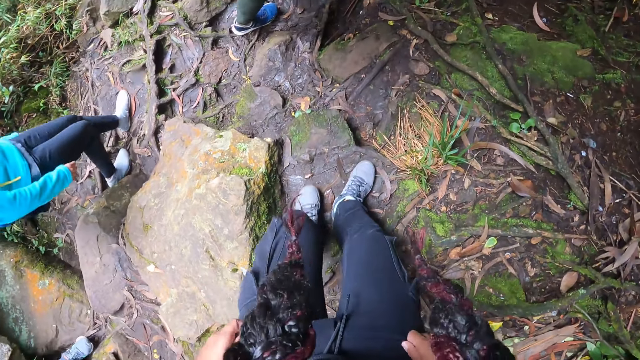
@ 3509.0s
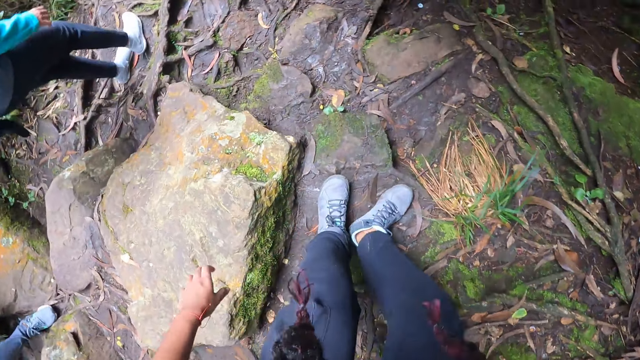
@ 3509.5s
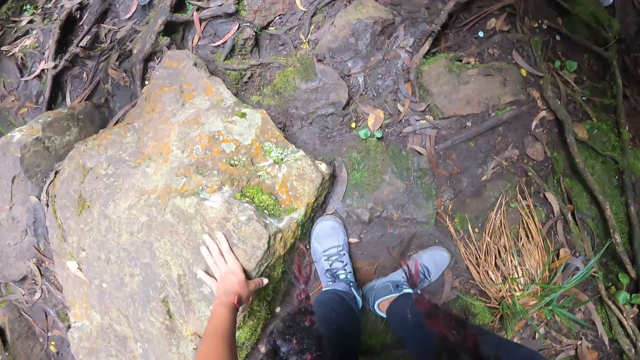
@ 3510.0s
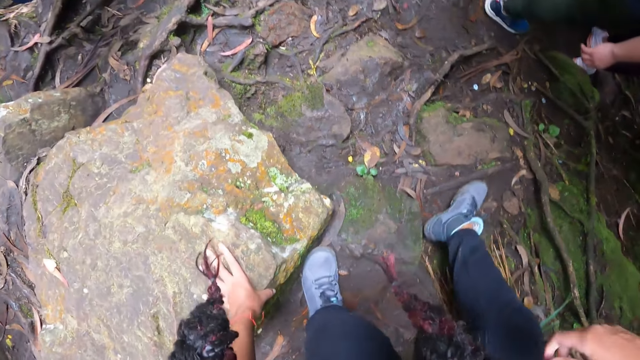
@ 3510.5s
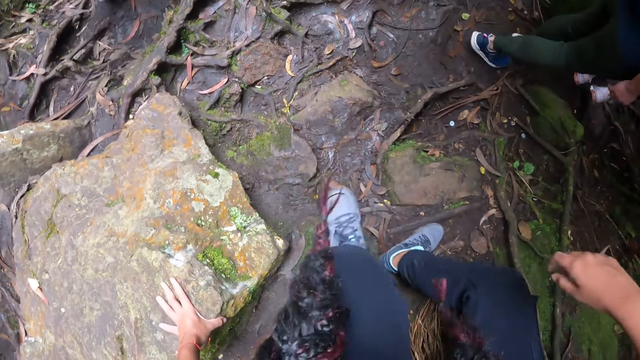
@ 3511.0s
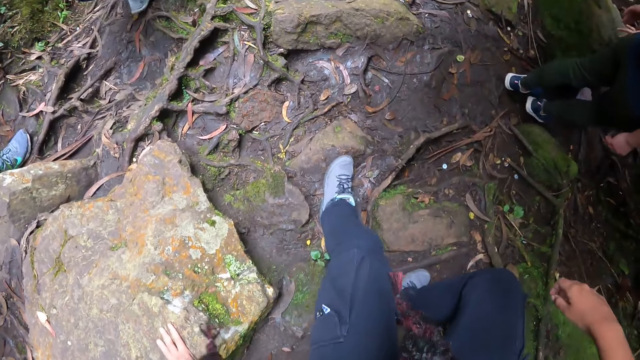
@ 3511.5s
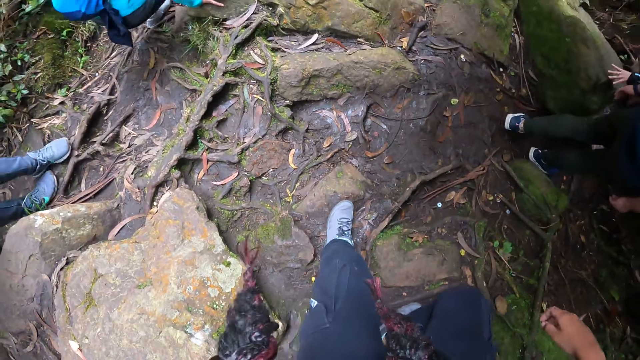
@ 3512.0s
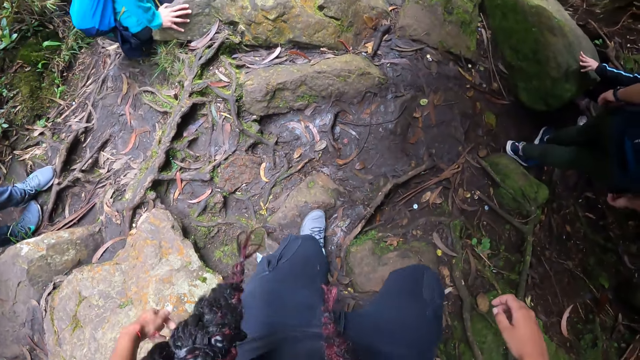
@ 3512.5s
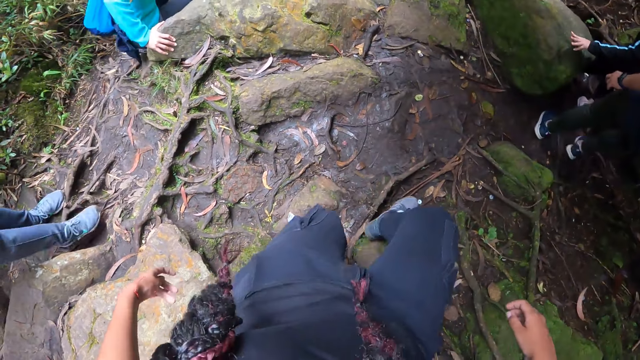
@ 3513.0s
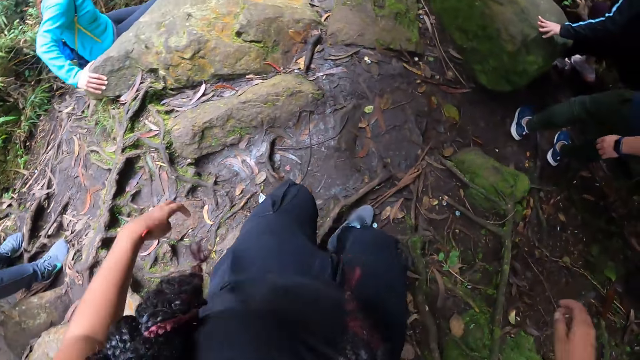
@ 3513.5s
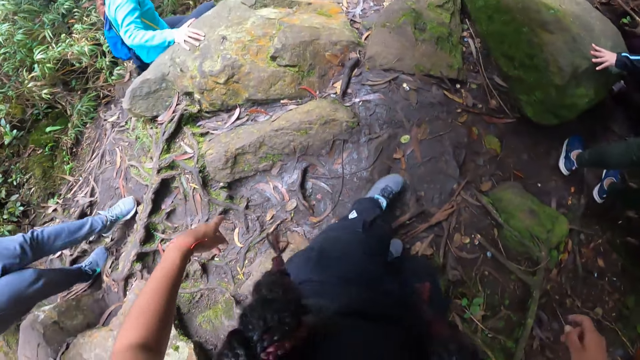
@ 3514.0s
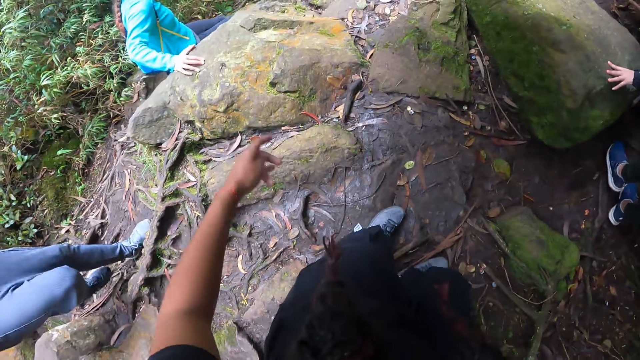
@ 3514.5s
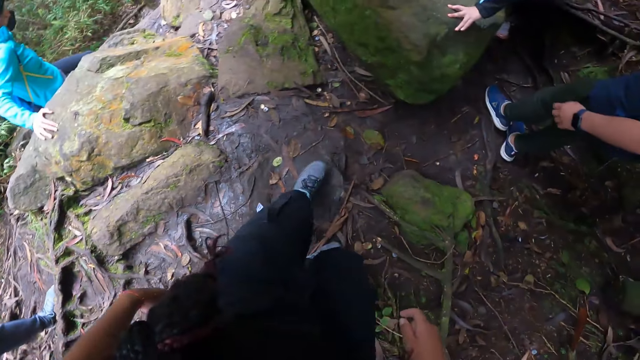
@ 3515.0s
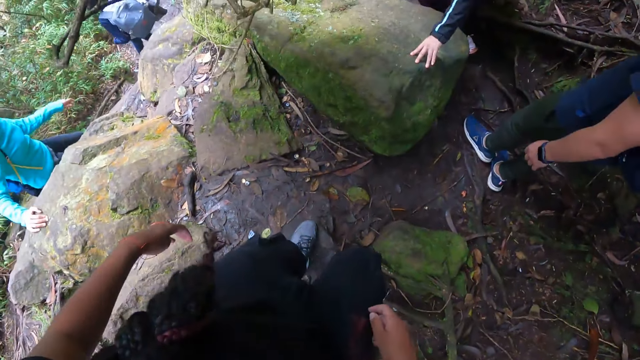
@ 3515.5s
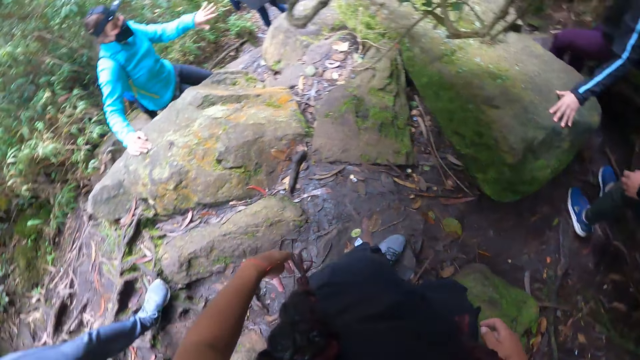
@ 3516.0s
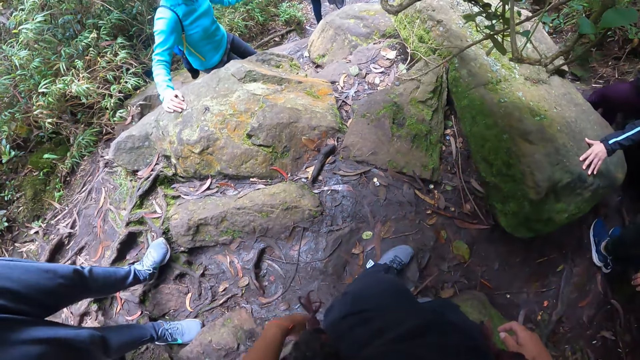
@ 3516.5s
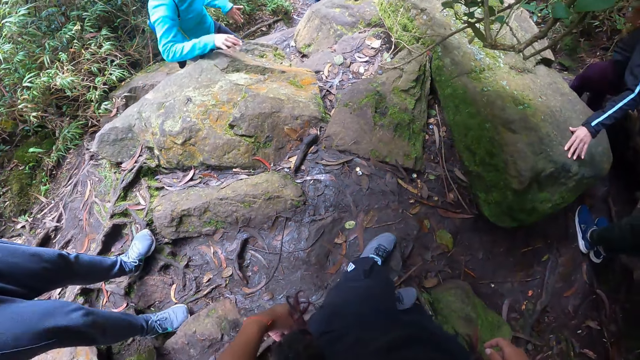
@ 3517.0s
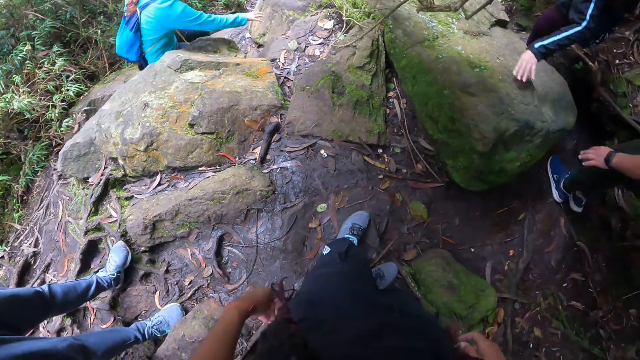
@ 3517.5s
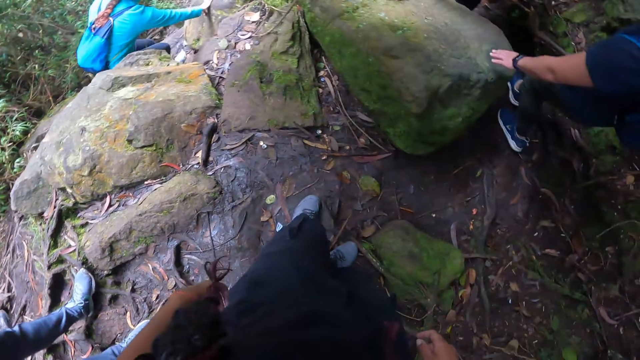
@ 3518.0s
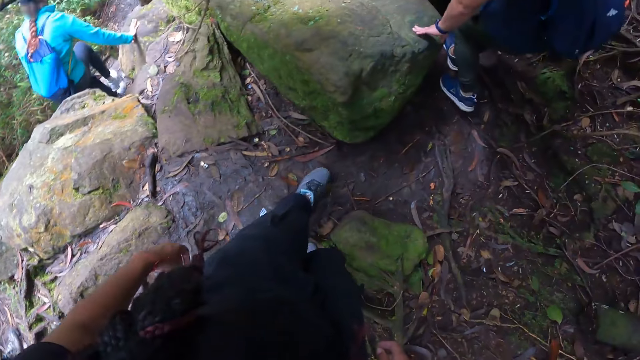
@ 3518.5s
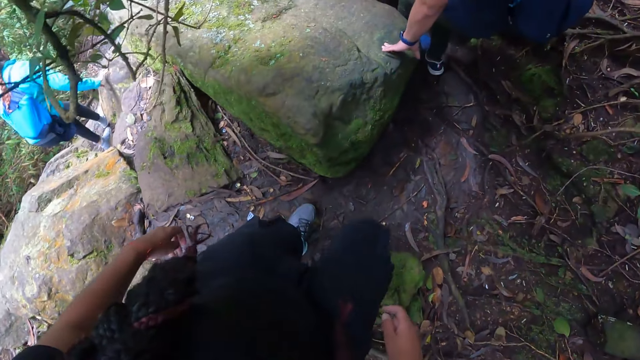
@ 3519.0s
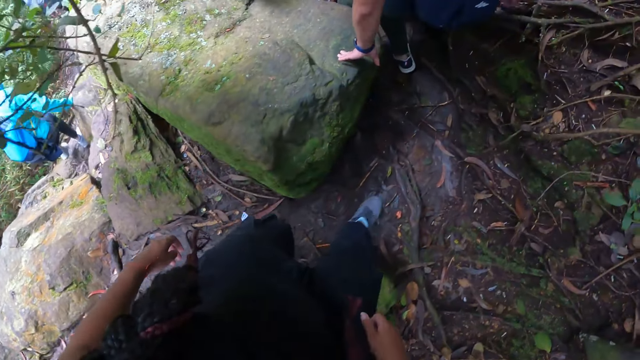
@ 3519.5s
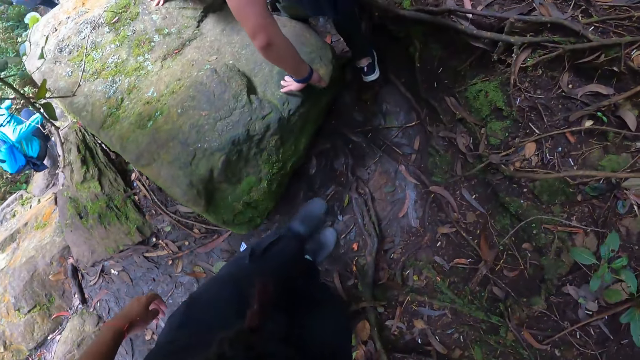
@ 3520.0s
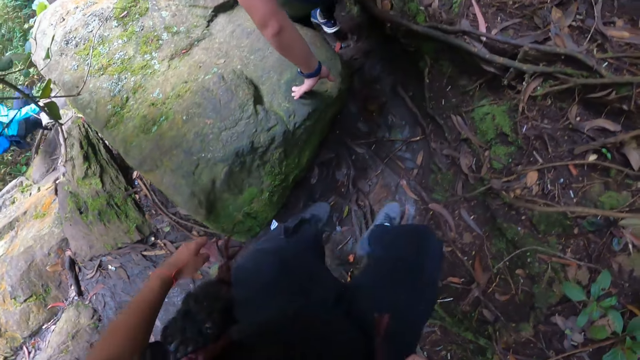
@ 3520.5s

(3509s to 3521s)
The camera wearer adjusts a trouser with both hands. She places her left hand on a rock. She holds the rock with her left hand. A woman holds a rock with her left hand. The other woman holds a rock with her right hand. The man places his left hand on the rock.

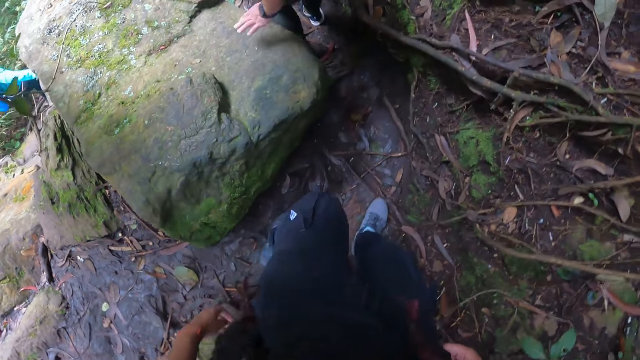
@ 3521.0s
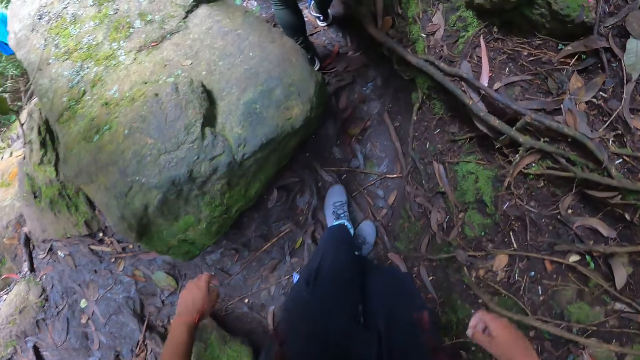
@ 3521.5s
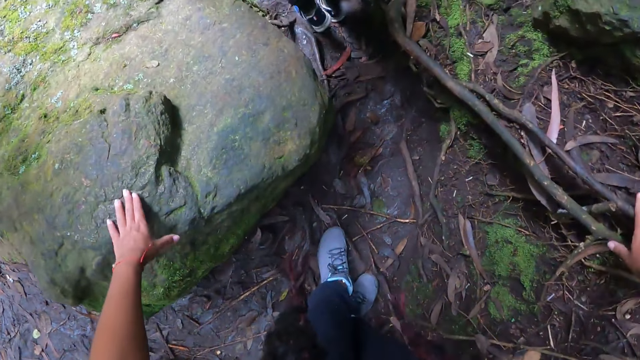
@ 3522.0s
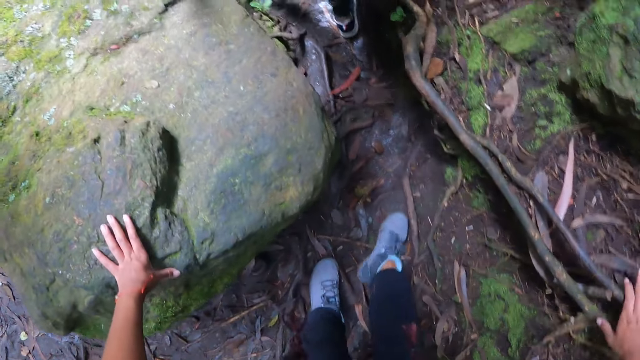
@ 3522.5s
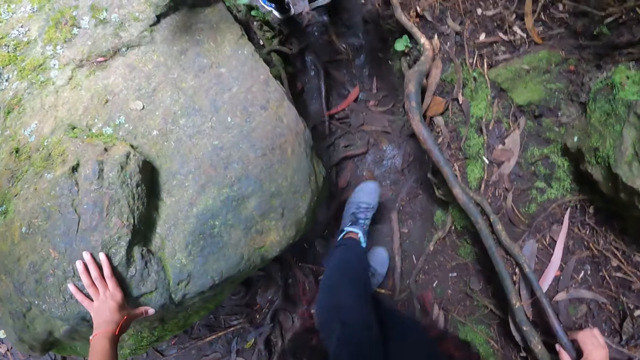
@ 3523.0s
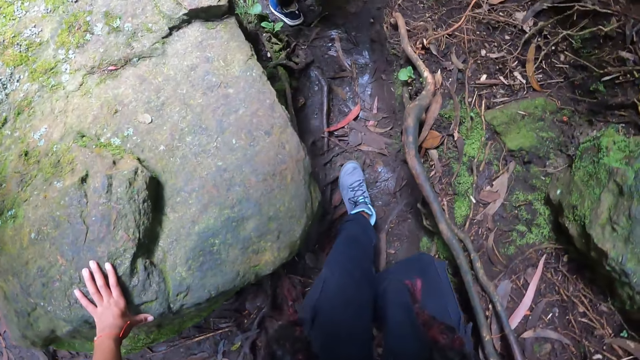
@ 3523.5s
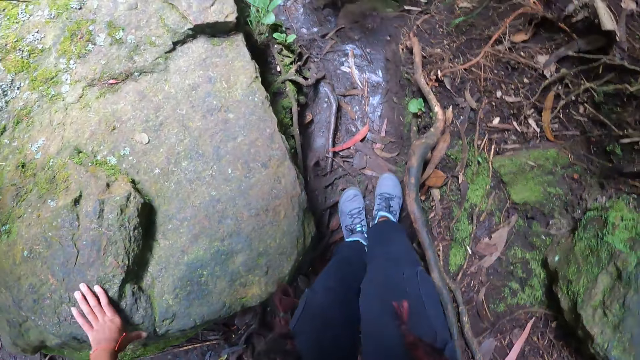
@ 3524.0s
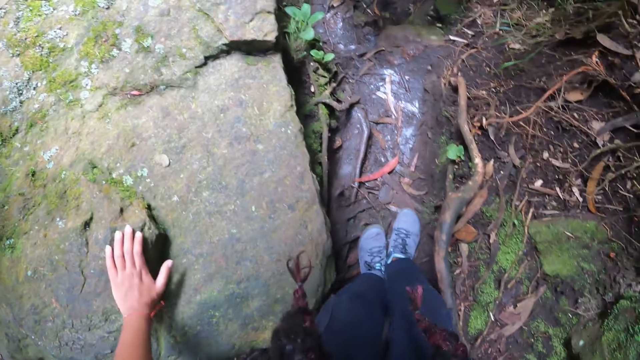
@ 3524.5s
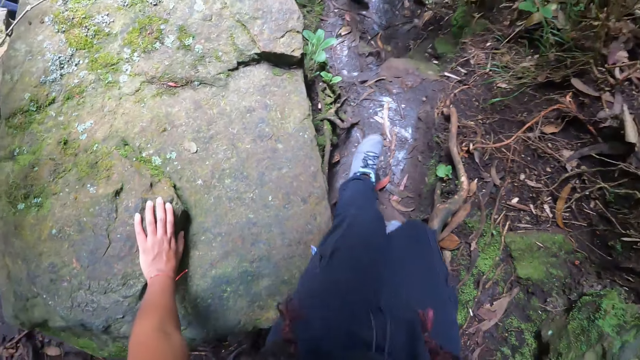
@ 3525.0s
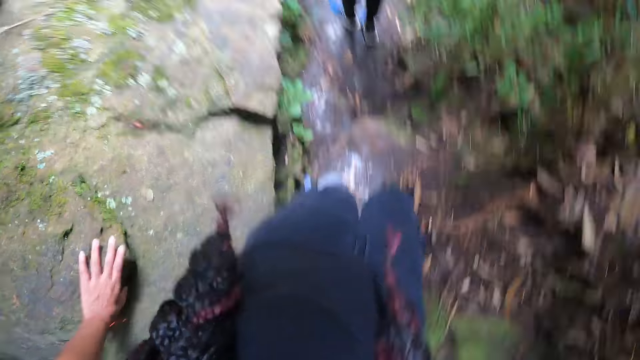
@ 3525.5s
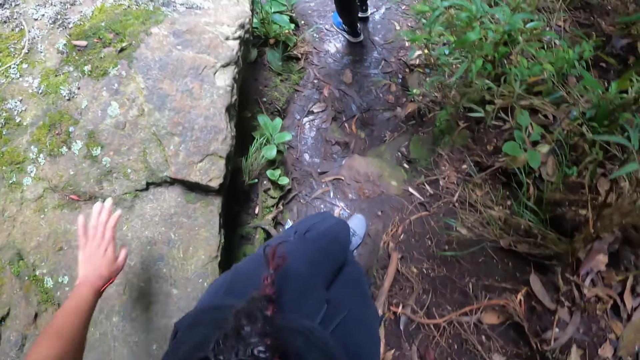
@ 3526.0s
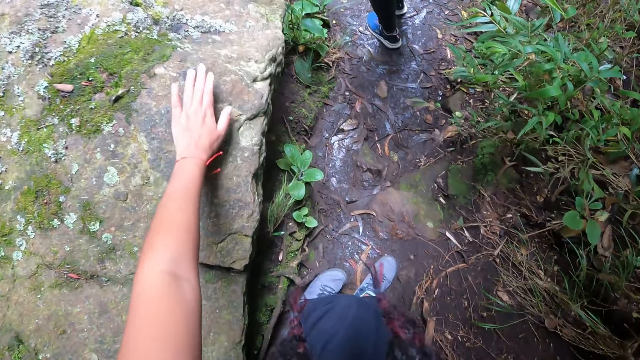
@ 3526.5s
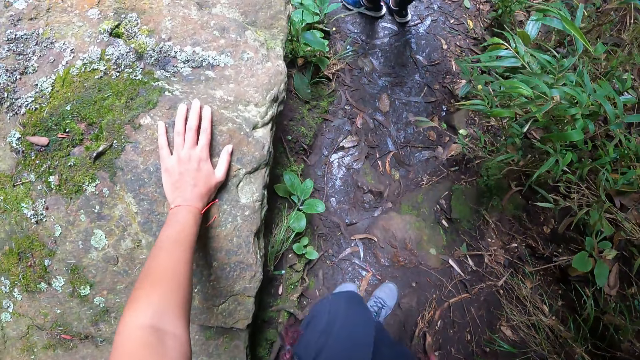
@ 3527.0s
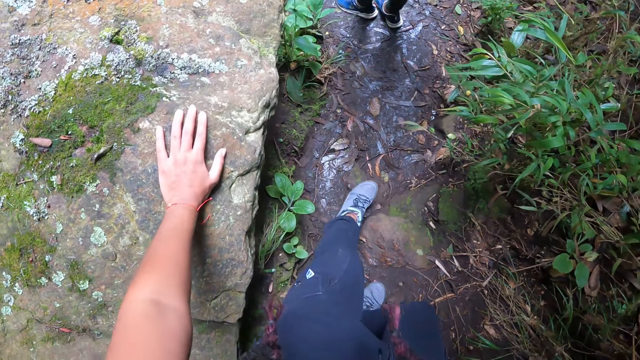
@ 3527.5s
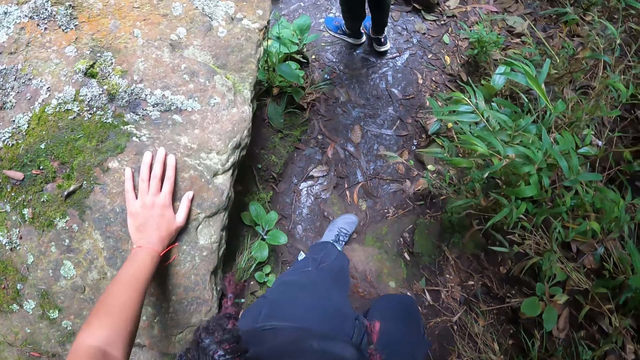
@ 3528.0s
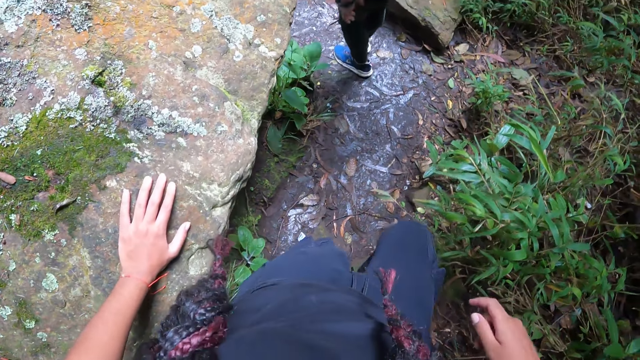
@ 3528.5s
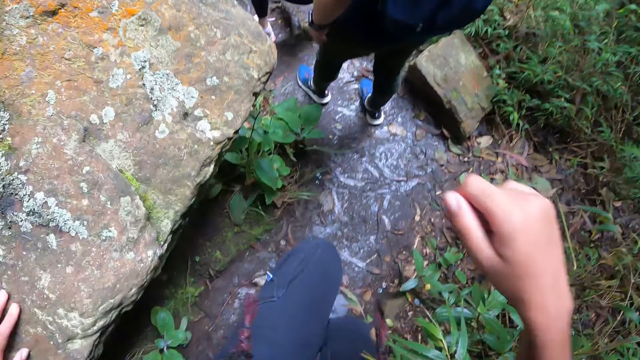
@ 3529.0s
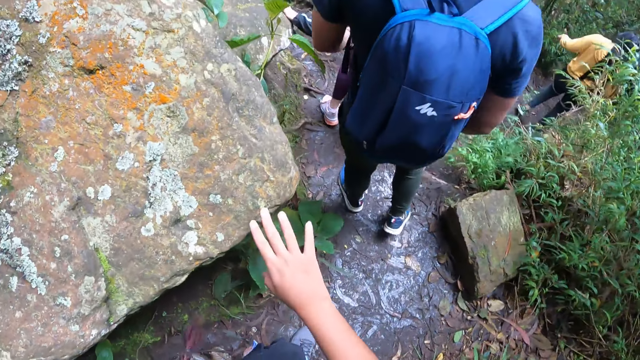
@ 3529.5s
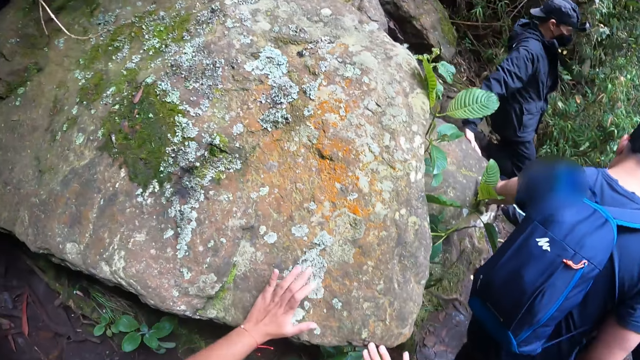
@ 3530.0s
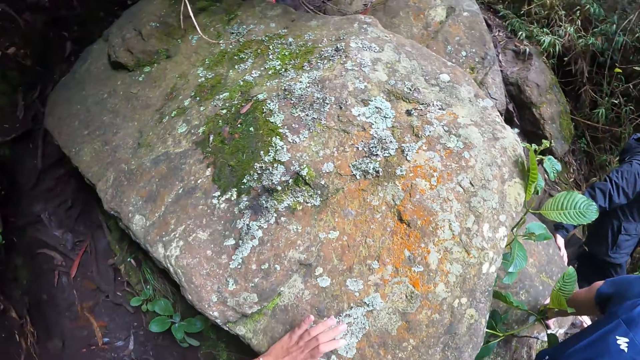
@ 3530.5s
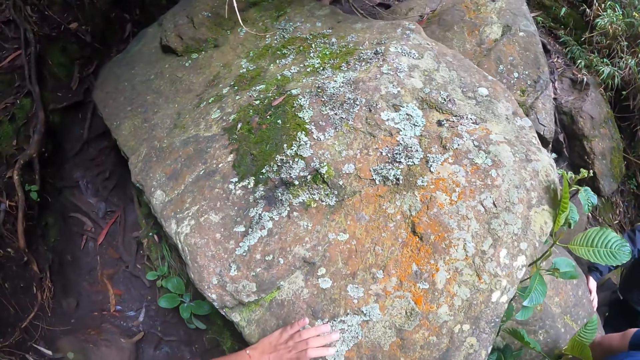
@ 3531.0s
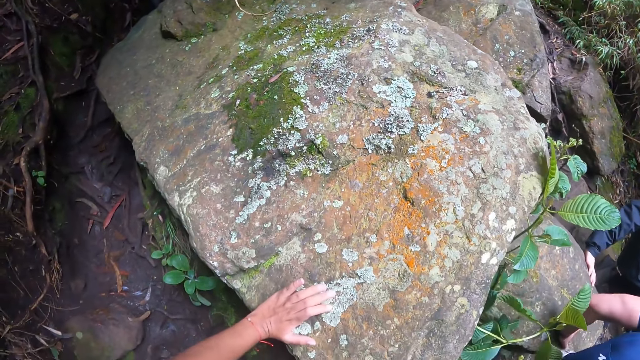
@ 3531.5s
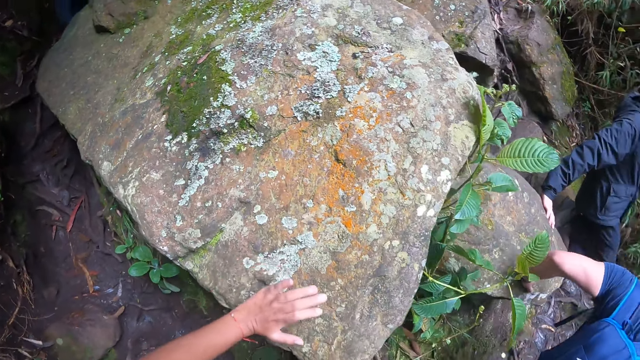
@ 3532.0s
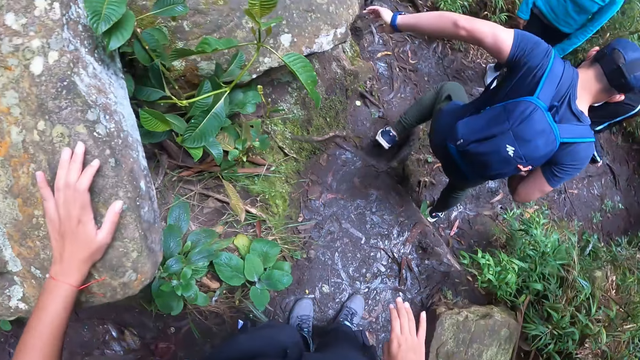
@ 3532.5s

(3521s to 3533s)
The camera wearer places her right hand on a branch. She places her left hand on the rock. She moves her left hand on the rock. She places her left hand on the rock. She places both hands on the rock. A woman places her right hand on the rock. A man places his left hand on a rock.
